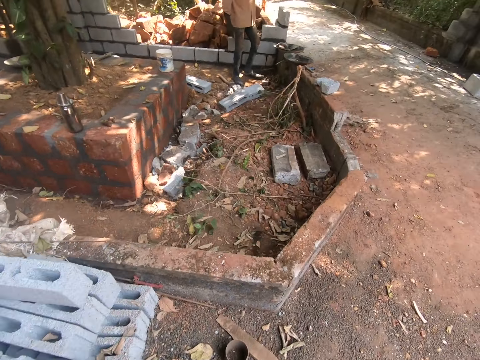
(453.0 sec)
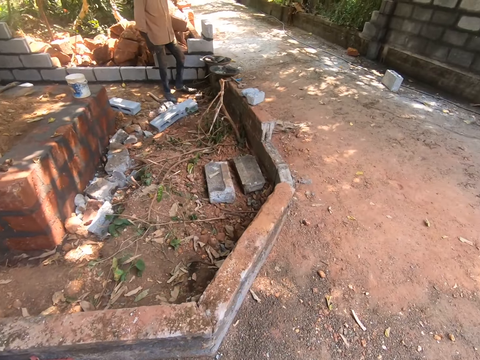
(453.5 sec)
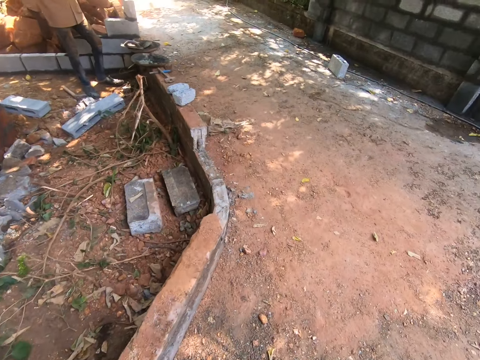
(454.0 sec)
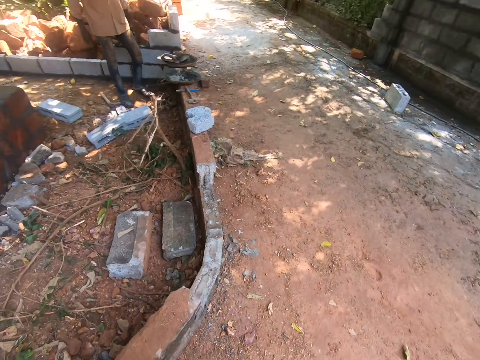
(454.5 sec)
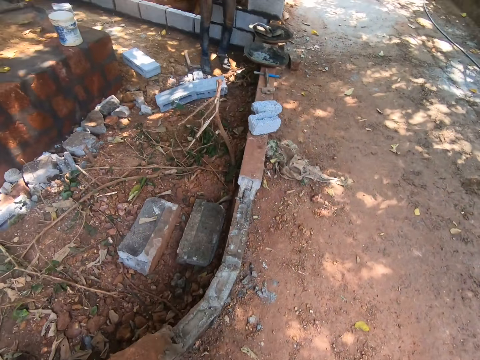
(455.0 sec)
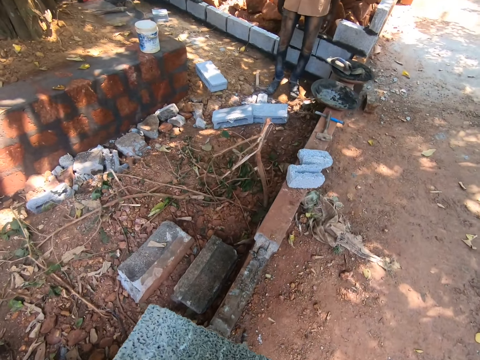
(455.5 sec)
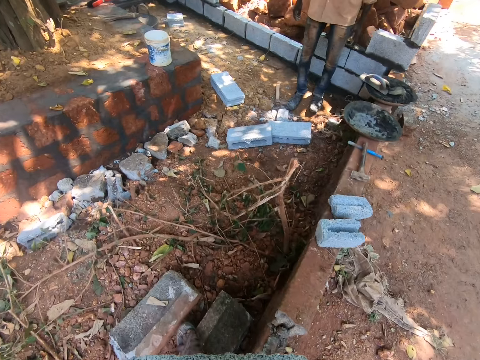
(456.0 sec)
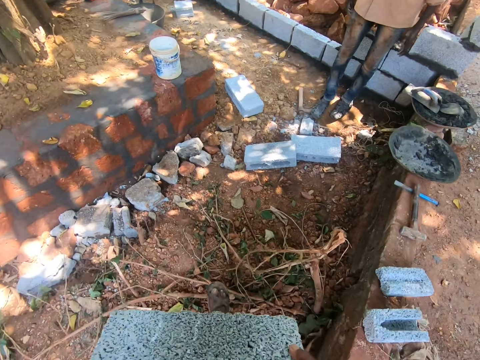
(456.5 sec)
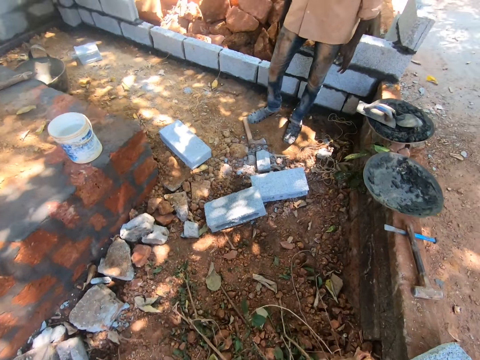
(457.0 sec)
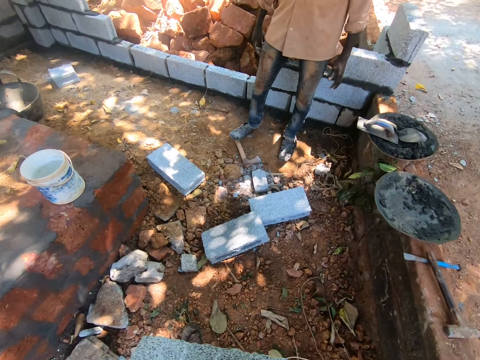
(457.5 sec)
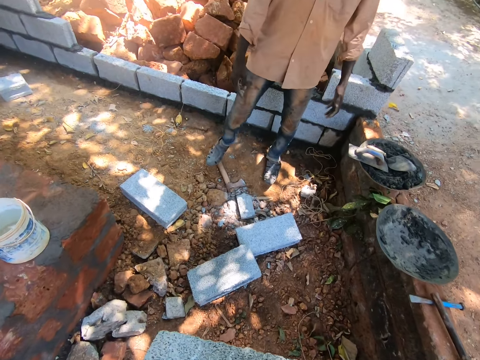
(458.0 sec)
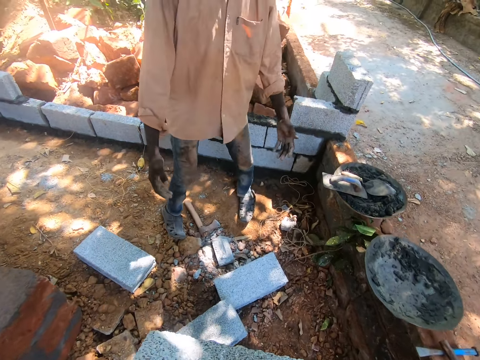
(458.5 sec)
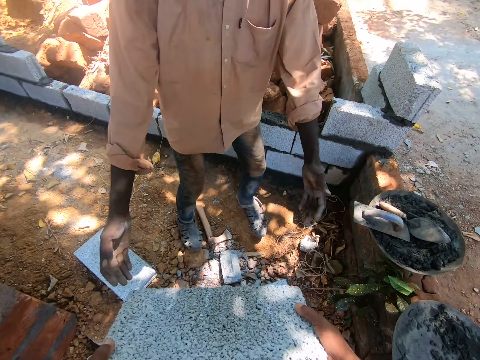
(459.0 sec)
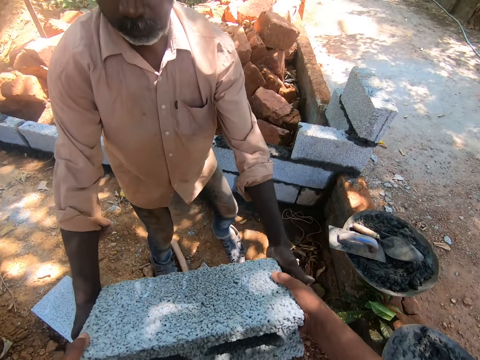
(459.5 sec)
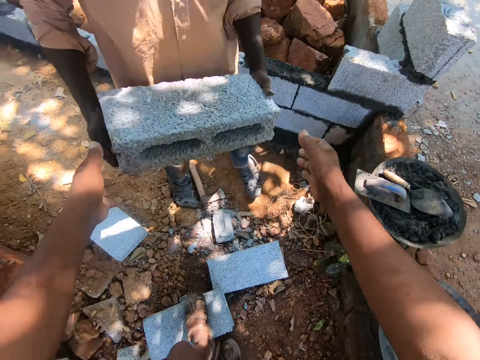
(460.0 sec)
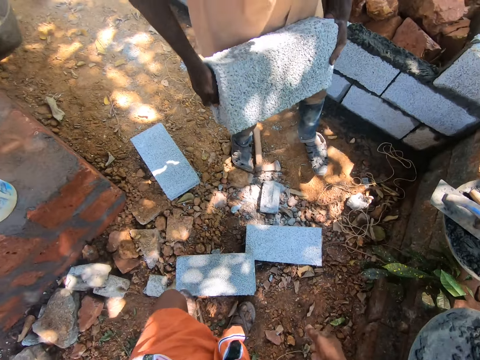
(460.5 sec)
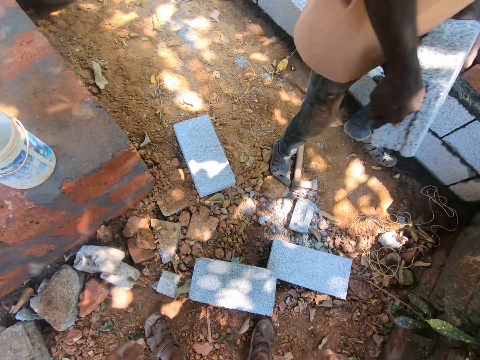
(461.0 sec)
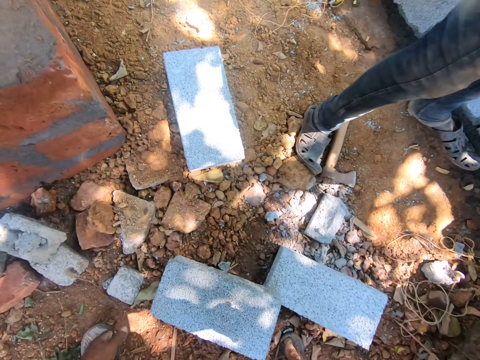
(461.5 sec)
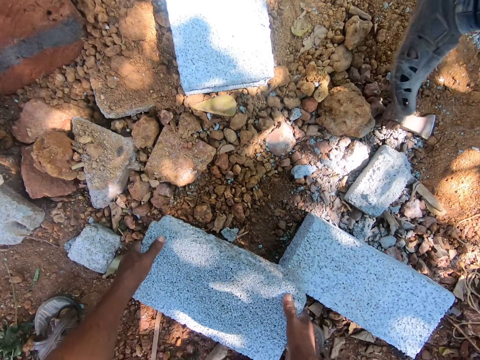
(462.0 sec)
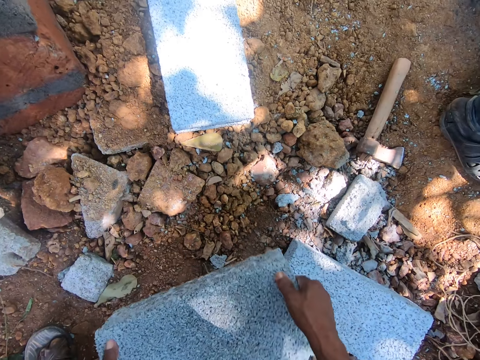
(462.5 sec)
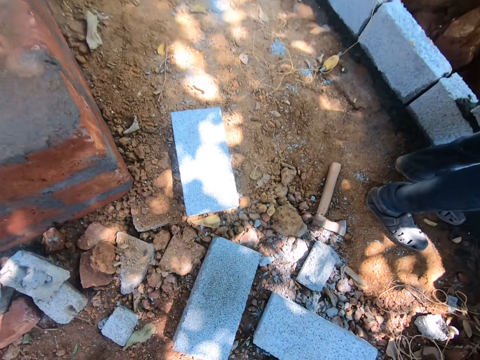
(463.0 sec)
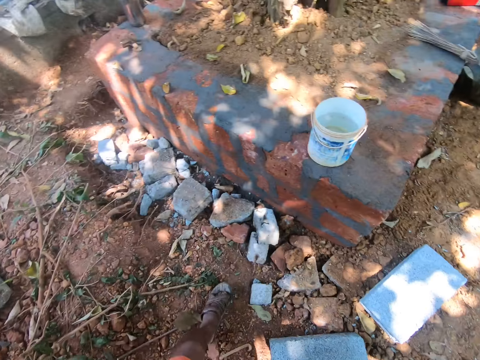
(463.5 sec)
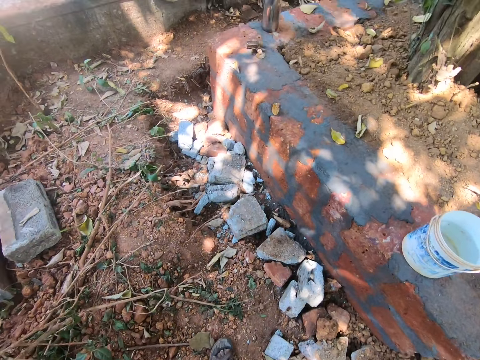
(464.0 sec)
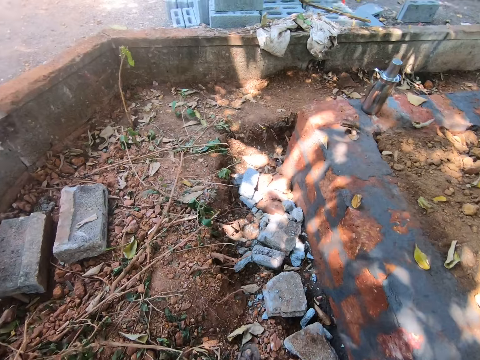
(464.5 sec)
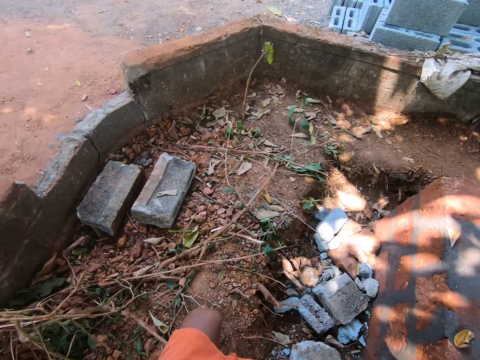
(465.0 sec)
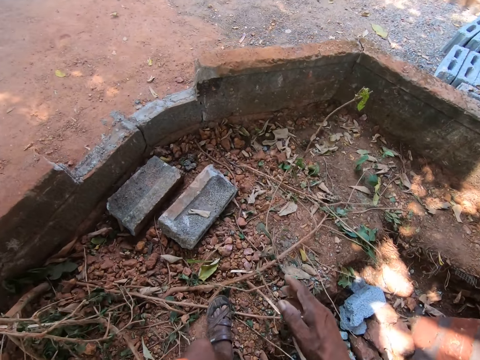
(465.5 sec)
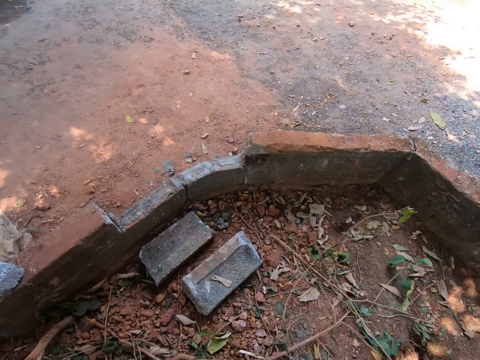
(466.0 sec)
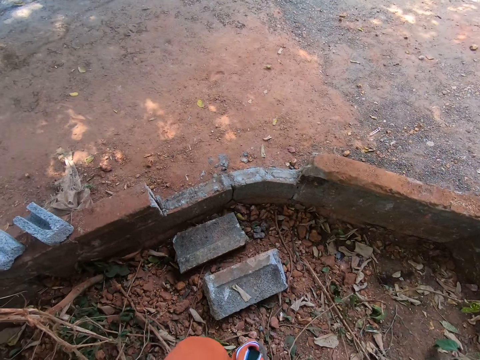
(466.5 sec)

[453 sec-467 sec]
The camera wearer walks towards a man. He passes the brick to the man with his hands. He removes his left foot from a brick on the ground. He lifts the brick from the ground with his hands. He drops the brick on the ground with his hands. He walks towards the stack of bricks.

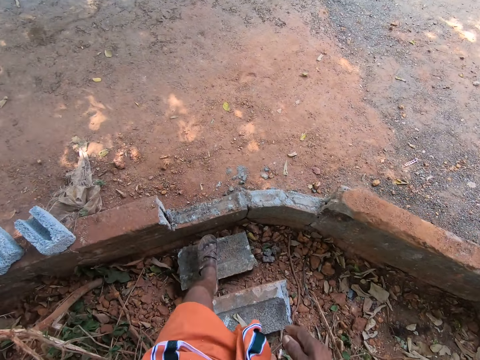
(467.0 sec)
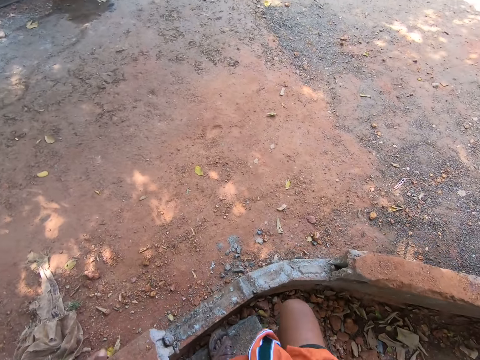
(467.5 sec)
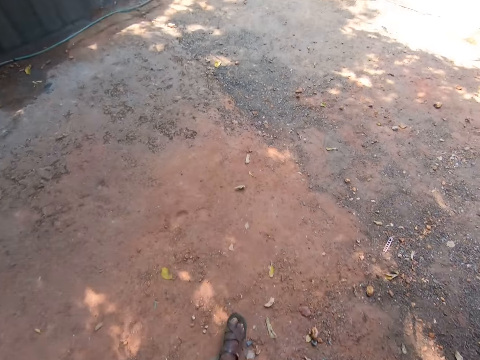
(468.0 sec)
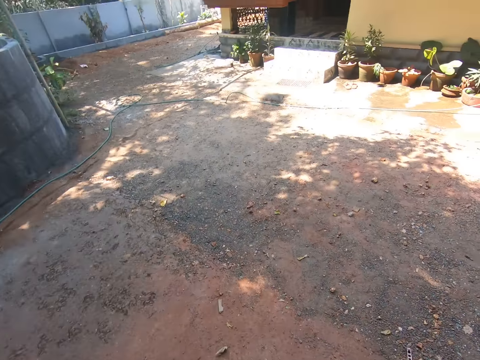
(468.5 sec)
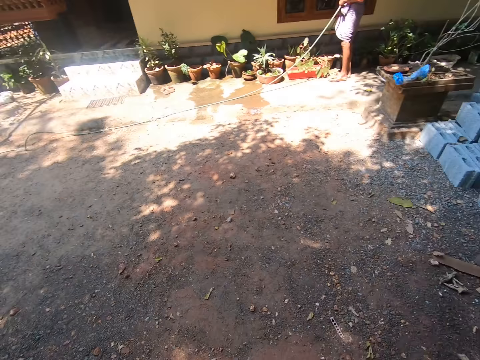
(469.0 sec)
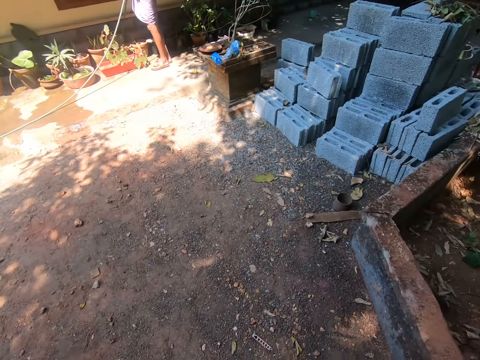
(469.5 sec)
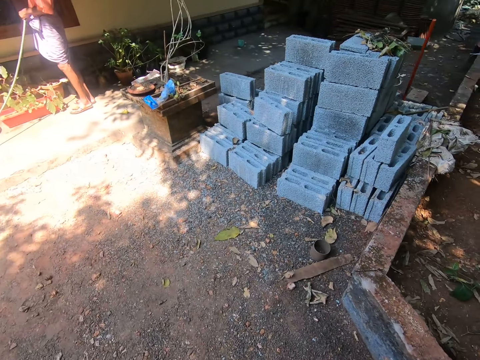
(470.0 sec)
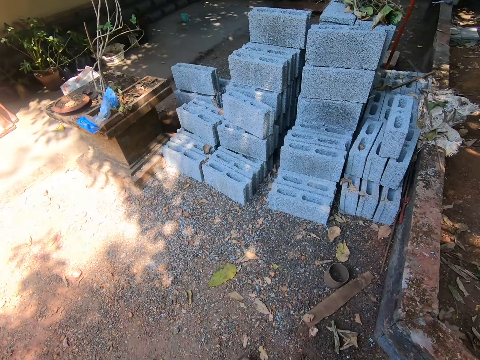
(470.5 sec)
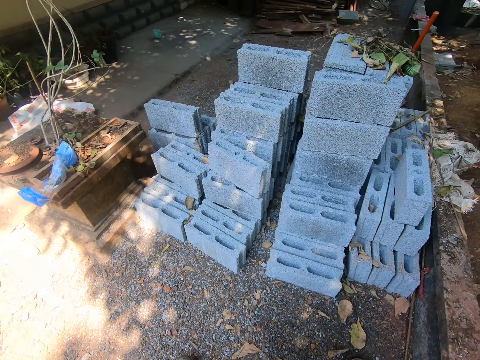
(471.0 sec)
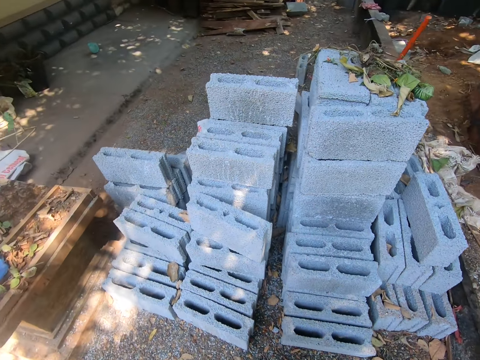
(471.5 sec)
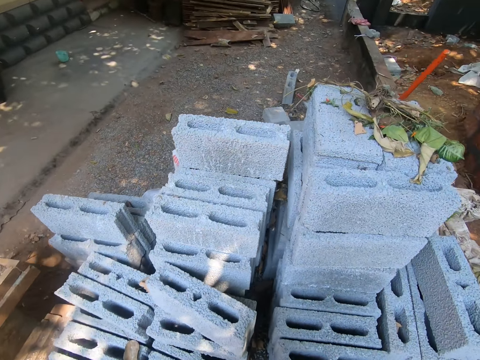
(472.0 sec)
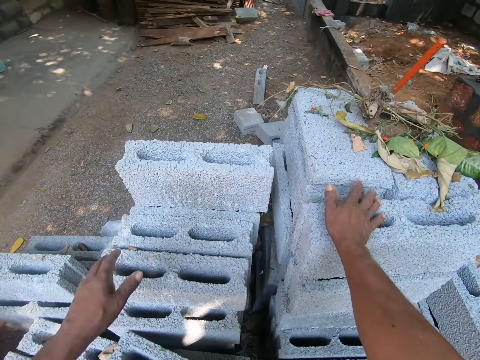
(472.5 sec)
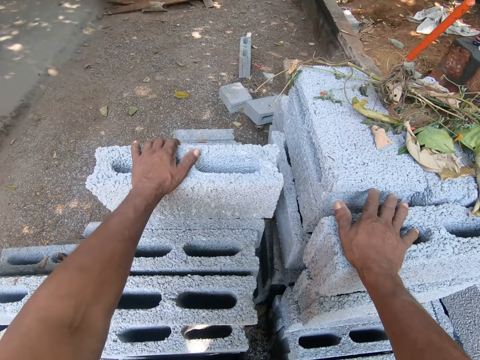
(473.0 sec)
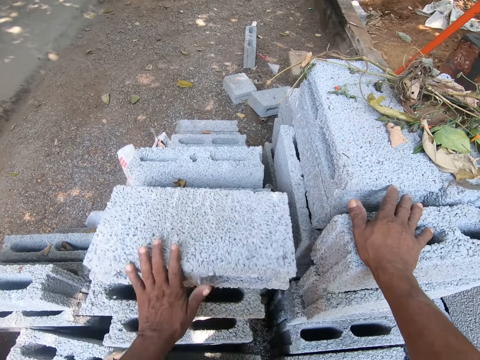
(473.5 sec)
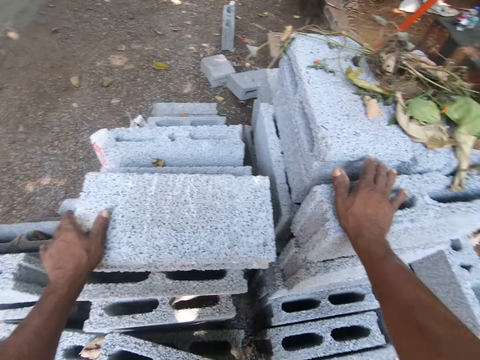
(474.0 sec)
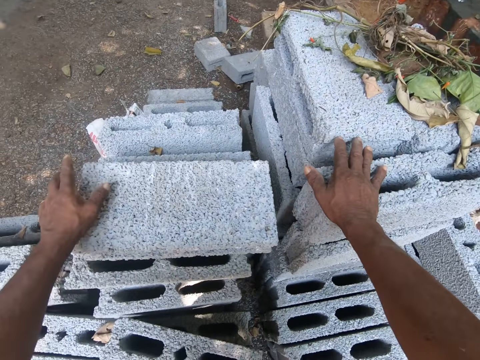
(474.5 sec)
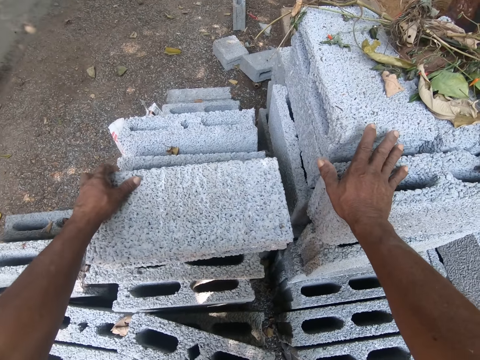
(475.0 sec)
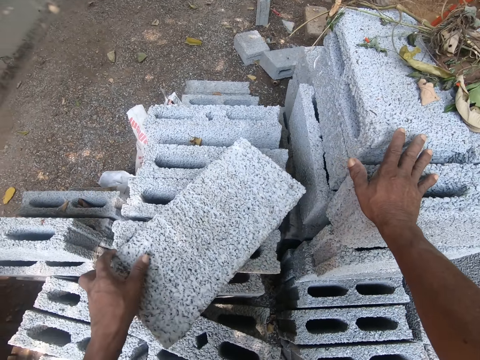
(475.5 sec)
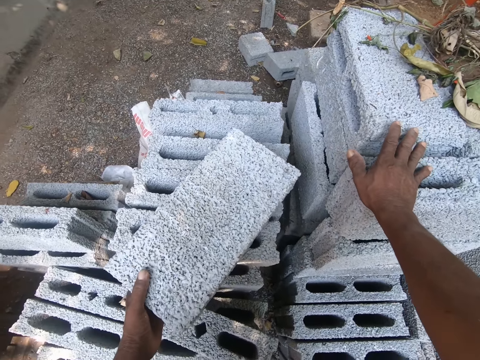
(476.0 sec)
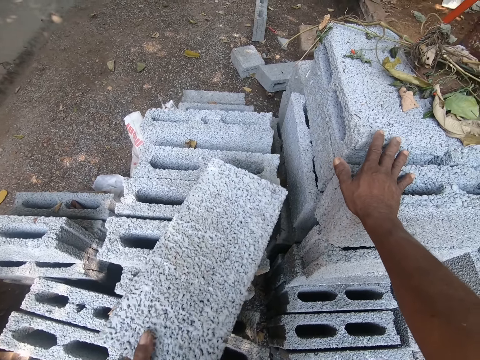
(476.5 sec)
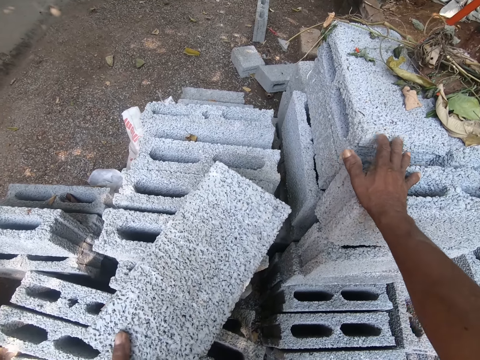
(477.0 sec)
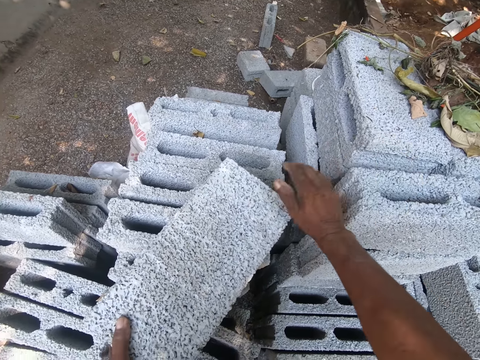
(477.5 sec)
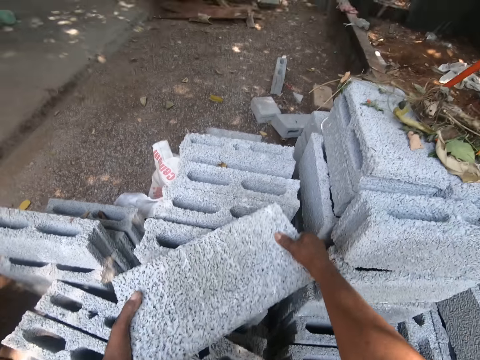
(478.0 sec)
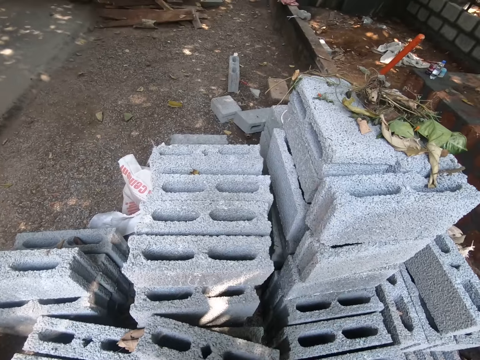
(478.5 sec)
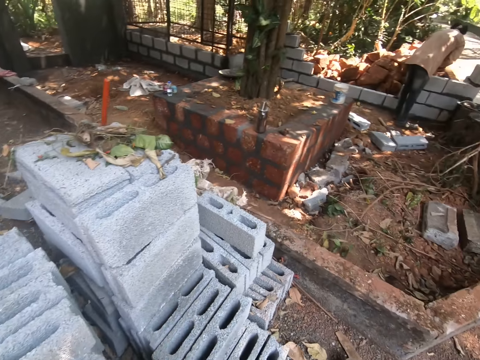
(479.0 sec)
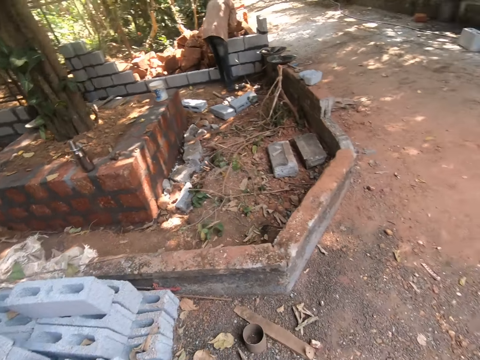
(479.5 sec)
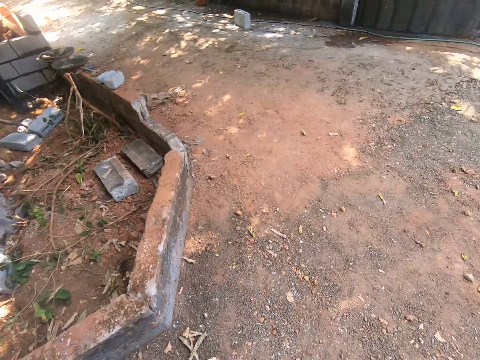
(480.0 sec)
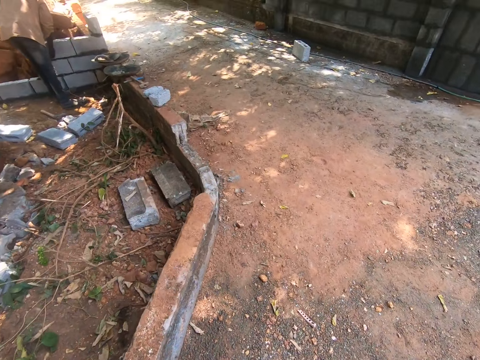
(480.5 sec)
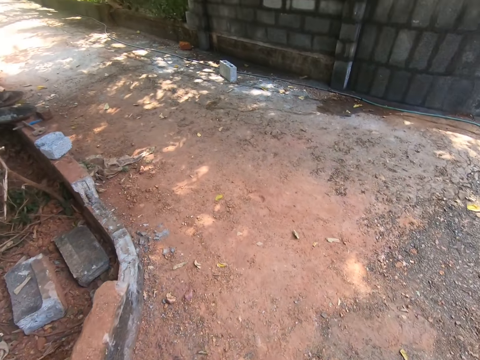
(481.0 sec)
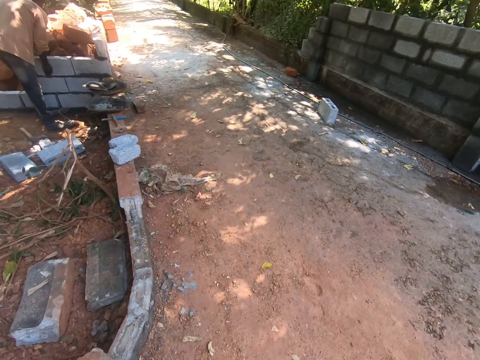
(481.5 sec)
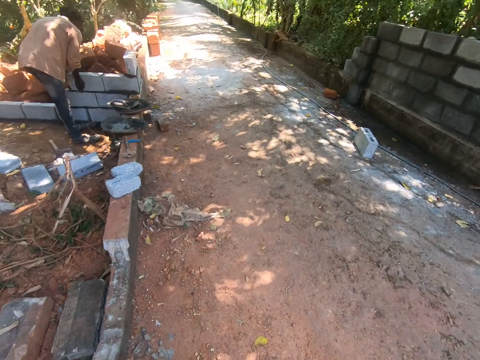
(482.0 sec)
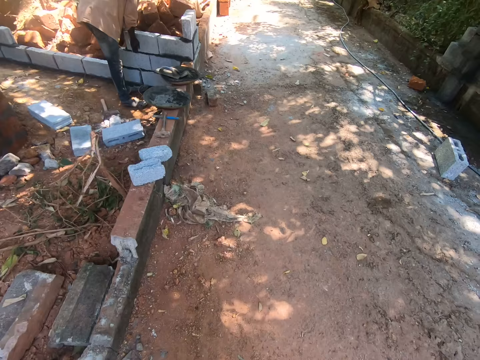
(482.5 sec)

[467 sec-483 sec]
The camera wearer walks towards the brick. He rests his left hand on a brick on the stack of bricks on the ground. He pulls a brick from the stack of bricks on the ground with his left hand. He removes his right hand from the brick on the stack of bricks on the ground. He lifts the brick from the stack of bricks with his hands. He walks towards a man.
